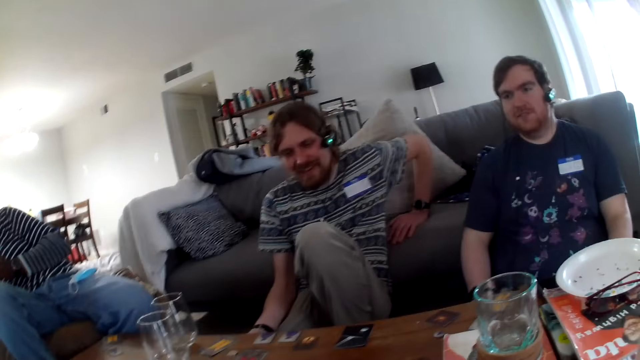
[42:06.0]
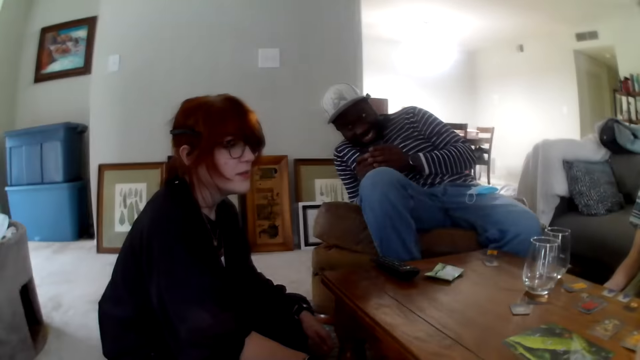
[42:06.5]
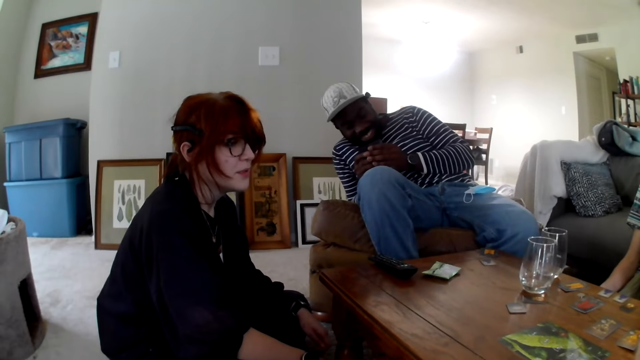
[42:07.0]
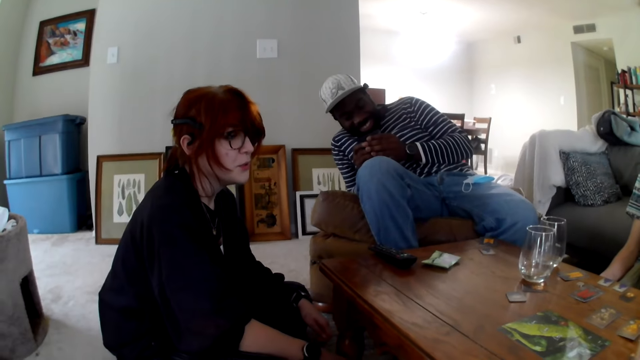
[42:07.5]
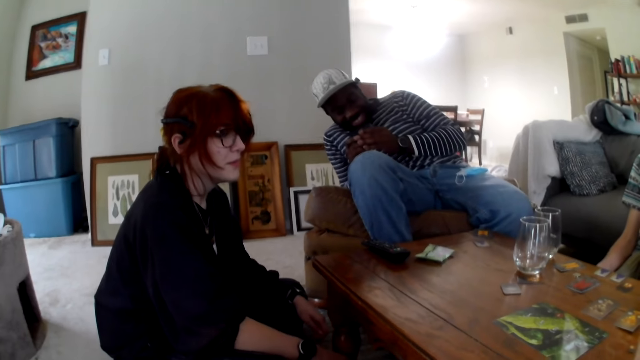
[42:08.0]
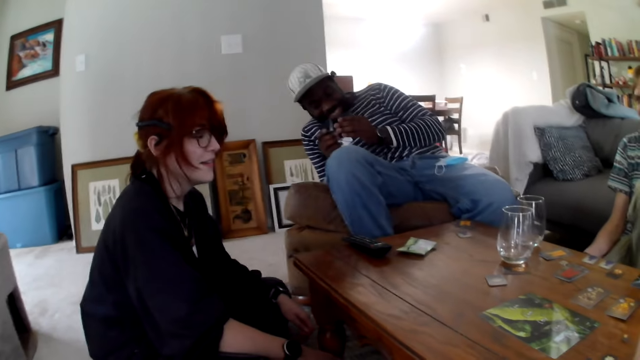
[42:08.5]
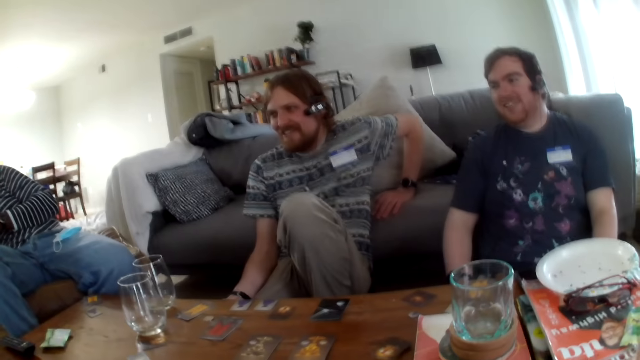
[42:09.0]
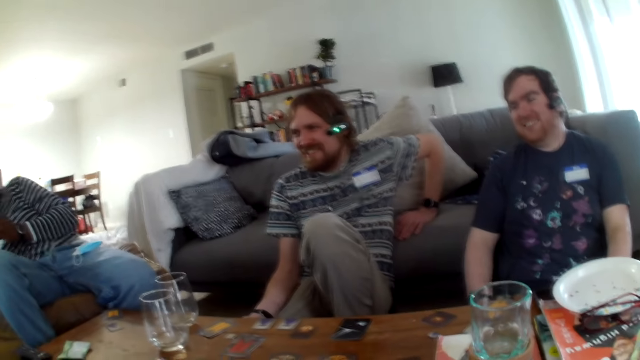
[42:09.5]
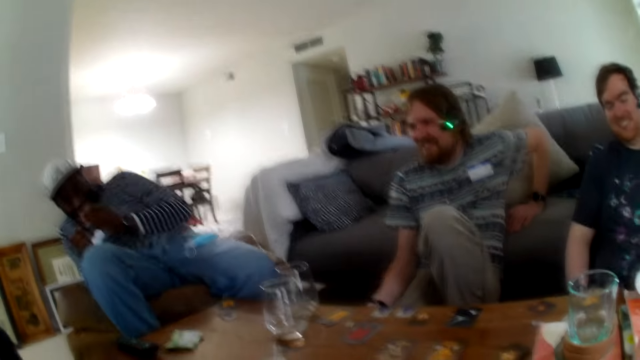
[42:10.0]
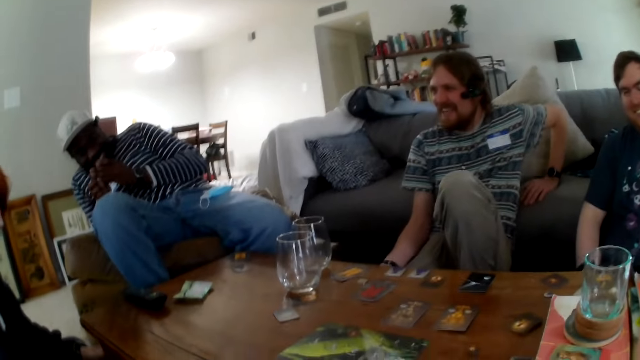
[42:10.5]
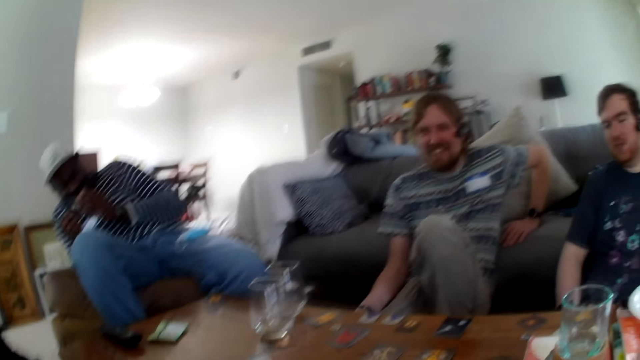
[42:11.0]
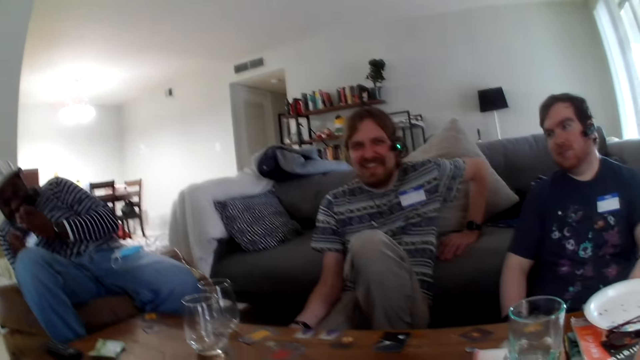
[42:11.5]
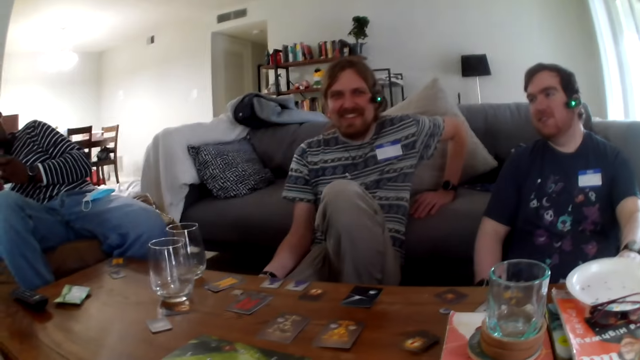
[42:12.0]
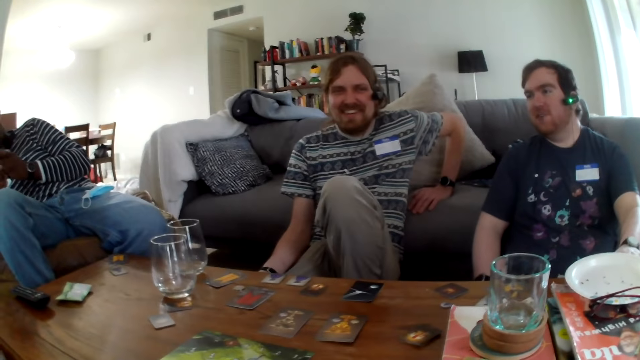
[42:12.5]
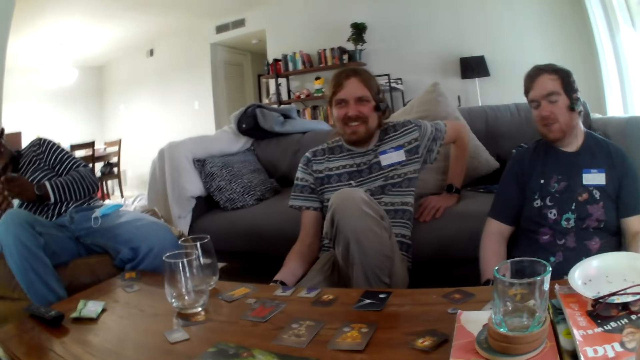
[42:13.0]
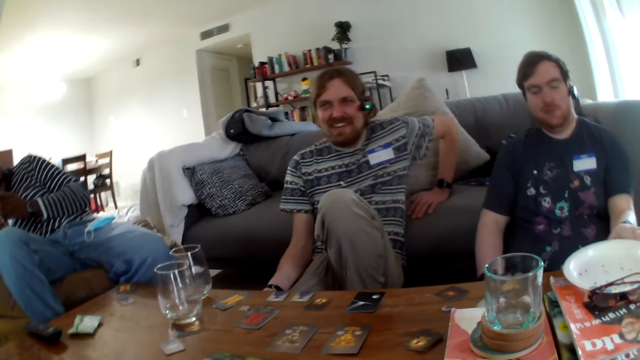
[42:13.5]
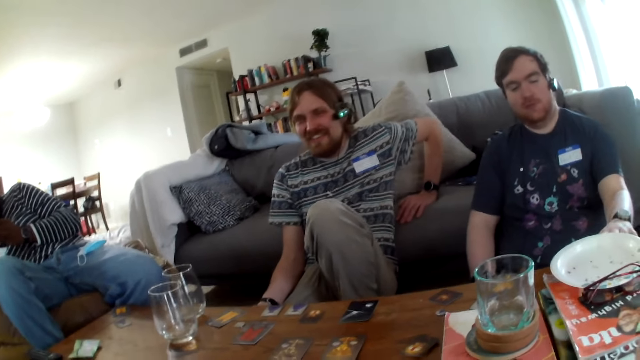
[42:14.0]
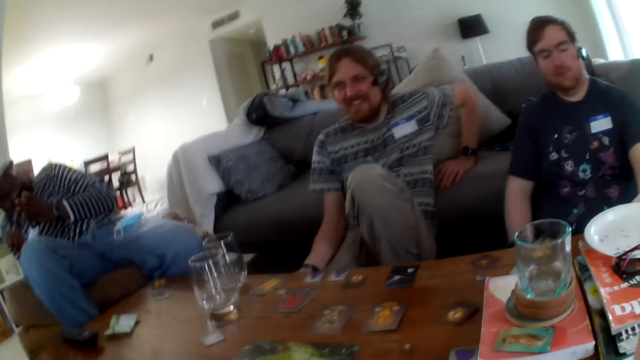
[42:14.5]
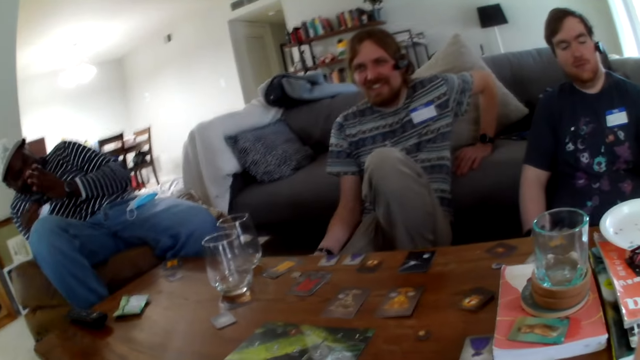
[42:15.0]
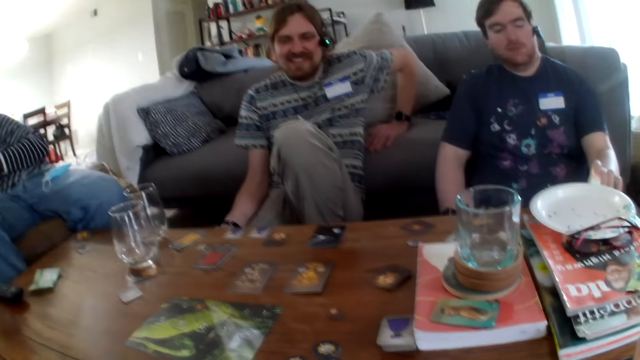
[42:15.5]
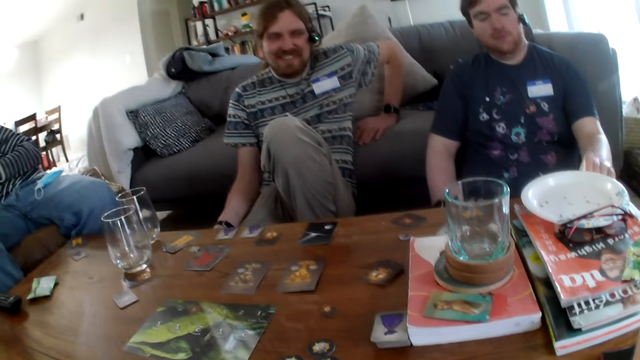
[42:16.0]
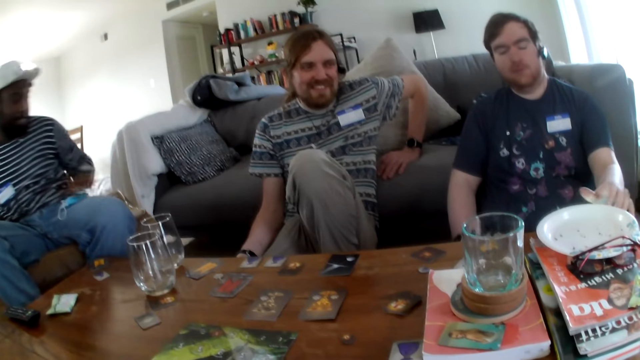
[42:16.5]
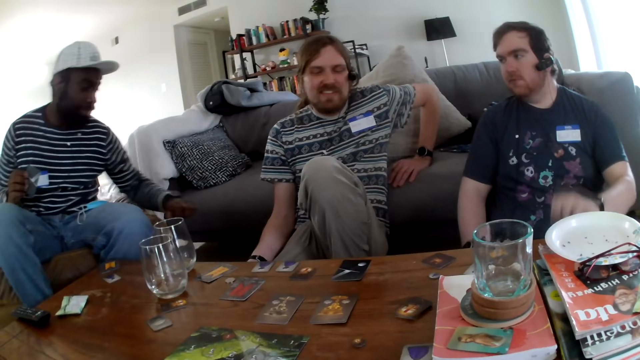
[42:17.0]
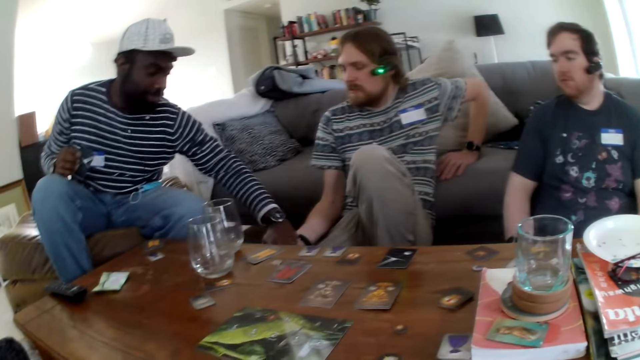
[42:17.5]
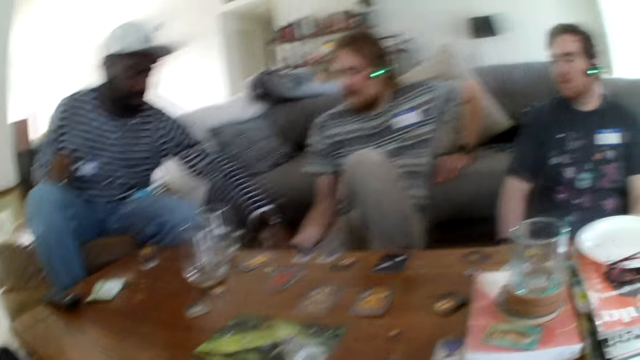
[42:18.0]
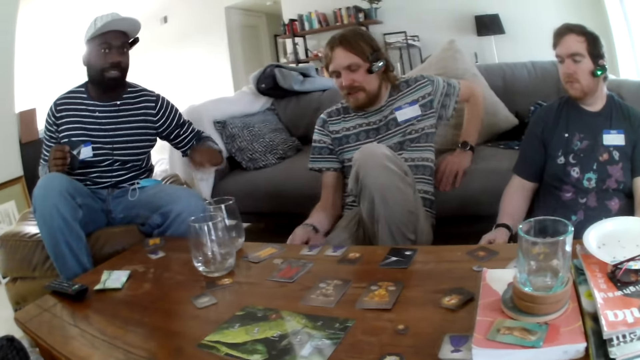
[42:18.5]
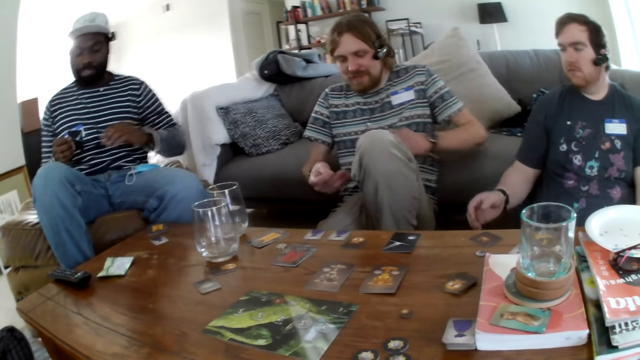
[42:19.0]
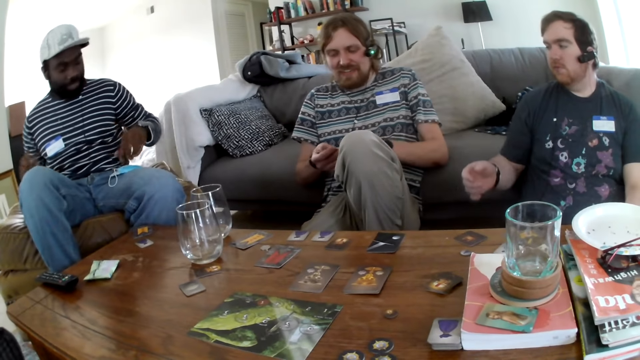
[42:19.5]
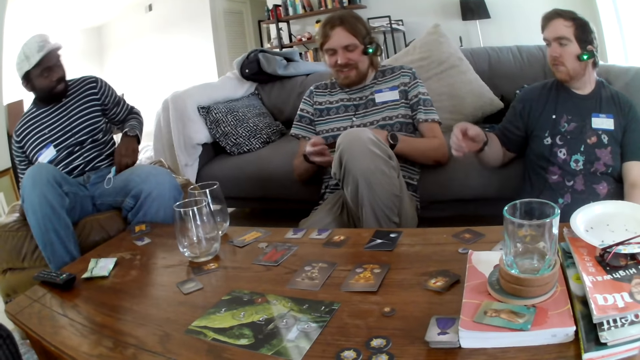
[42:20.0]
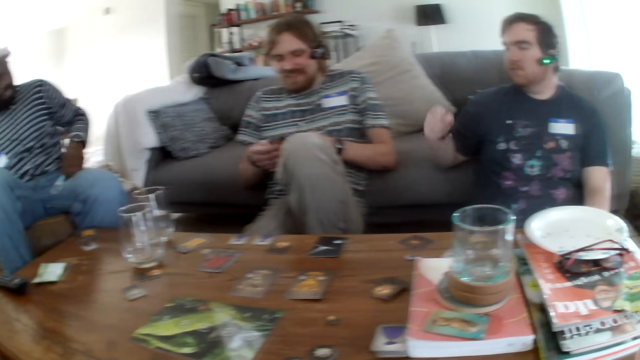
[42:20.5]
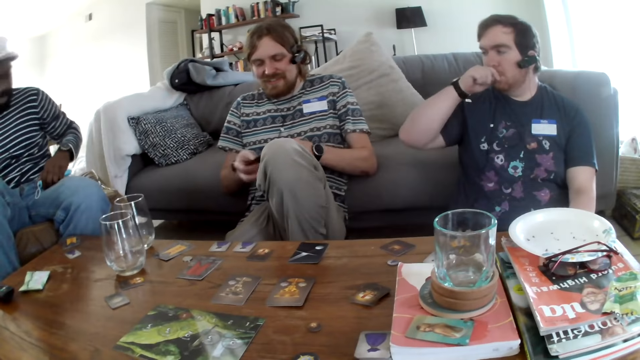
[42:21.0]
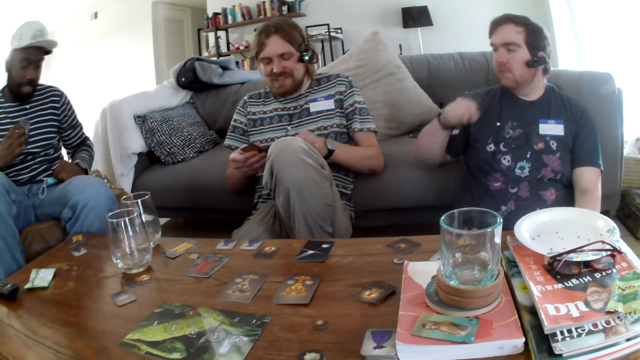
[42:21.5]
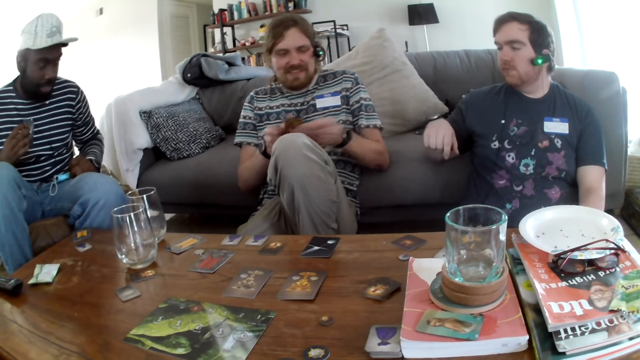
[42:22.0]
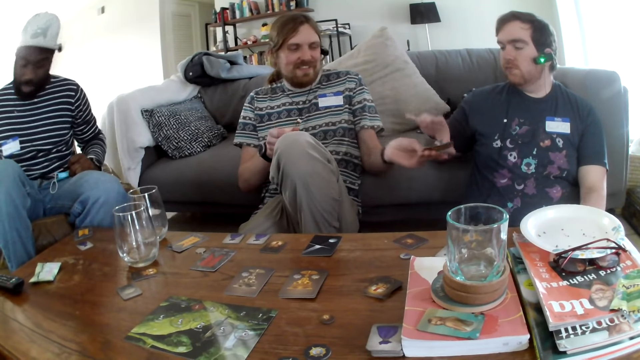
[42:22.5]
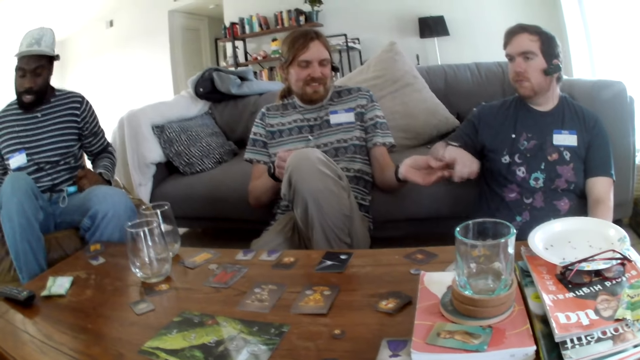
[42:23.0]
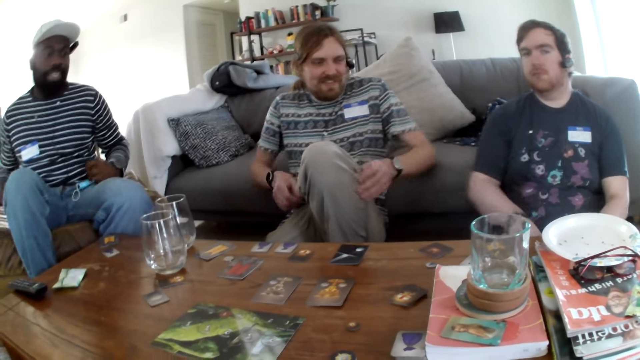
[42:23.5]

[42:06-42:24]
A person talks. The camera wearer laughs. A man laughs. The camera wearer talks. Another man puts the card down. The first man shuffles the cards and picks the card game. A third man touches the face. The first man gives the third man the card.

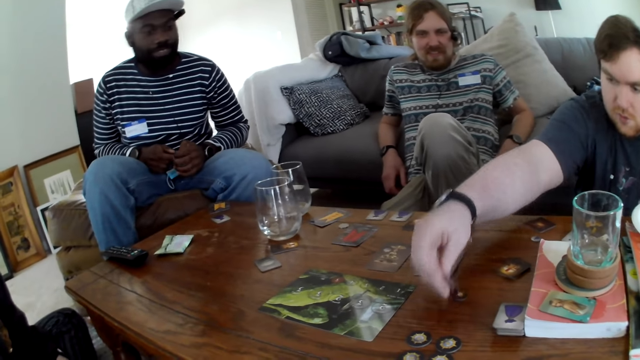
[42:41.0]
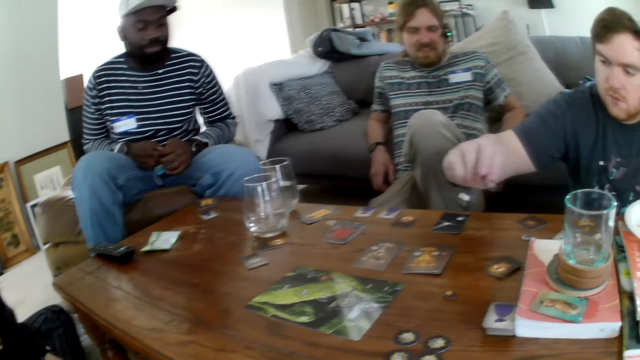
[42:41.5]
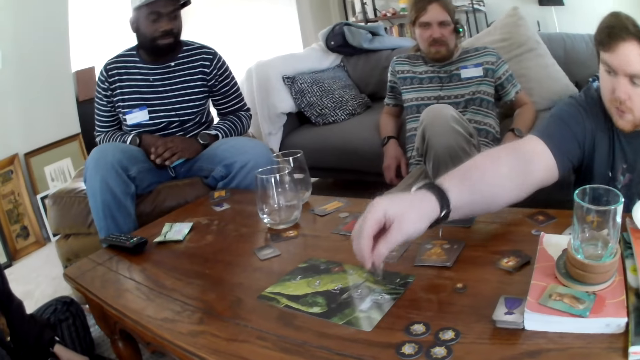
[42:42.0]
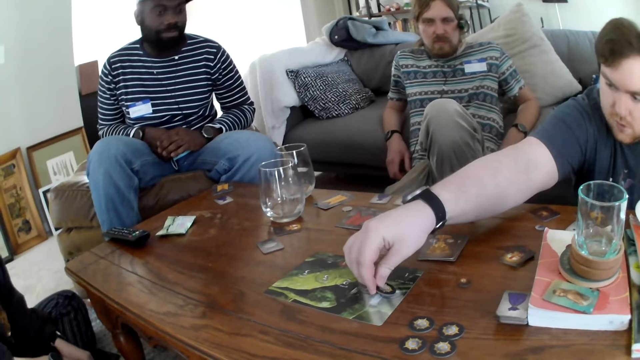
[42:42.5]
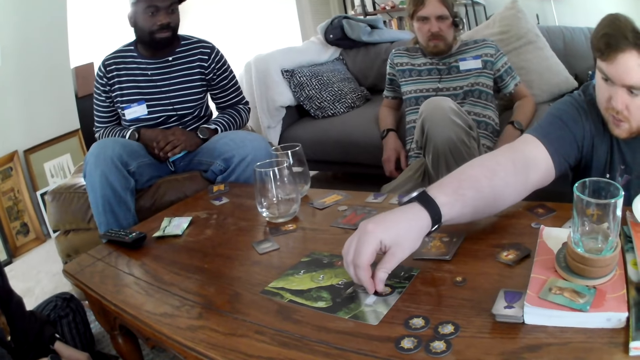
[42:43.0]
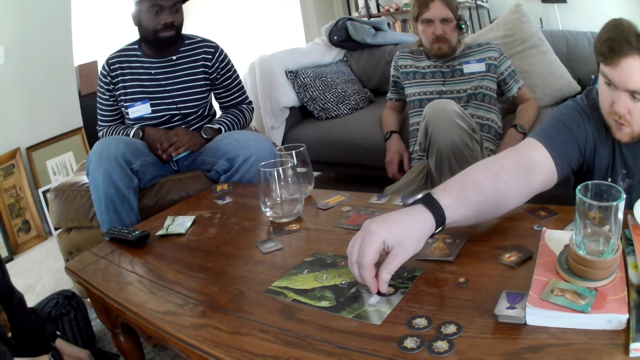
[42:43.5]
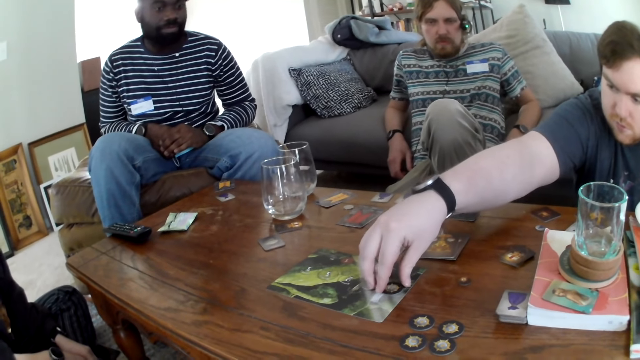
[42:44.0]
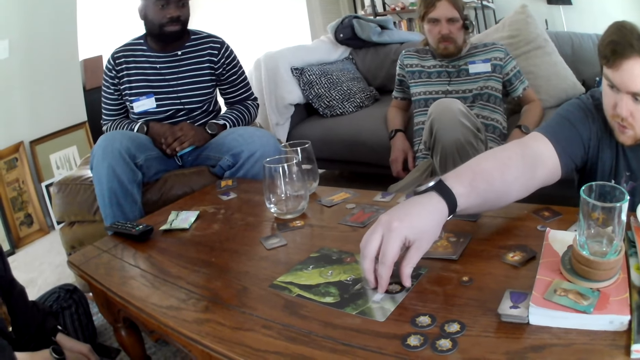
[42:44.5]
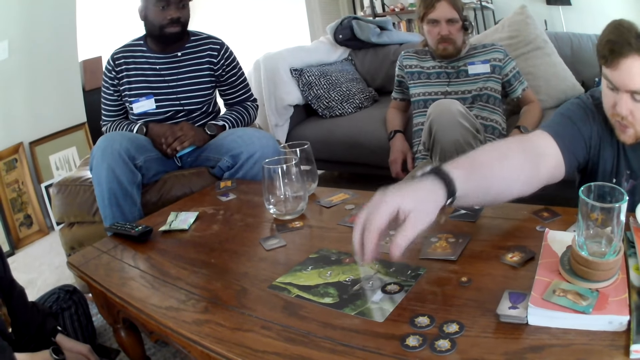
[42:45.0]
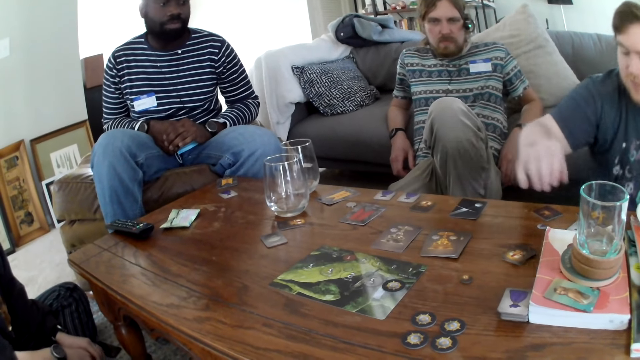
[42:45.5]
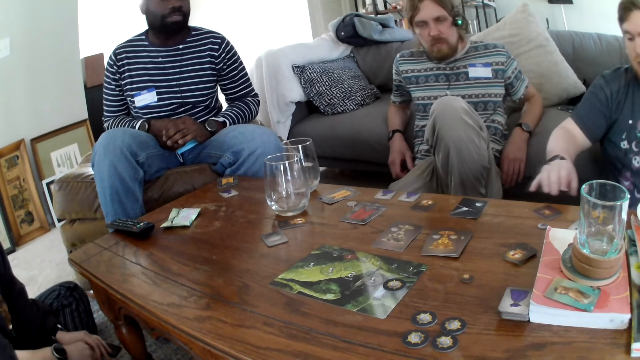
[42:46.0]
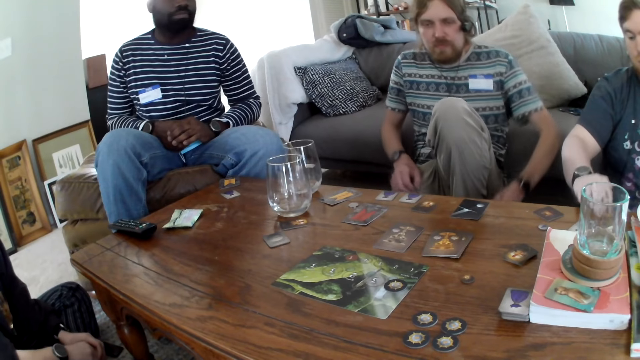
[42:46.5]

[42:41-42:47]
The camera wearer picks the token. They talk. They put the token on the board. A person talks.
